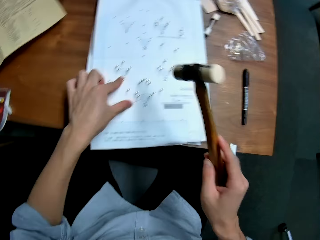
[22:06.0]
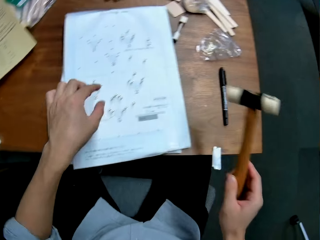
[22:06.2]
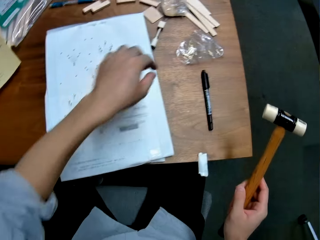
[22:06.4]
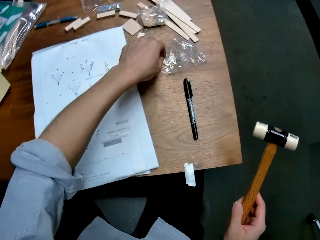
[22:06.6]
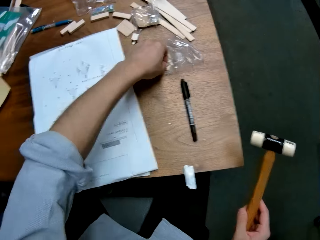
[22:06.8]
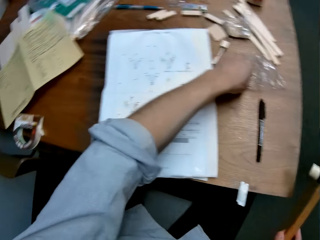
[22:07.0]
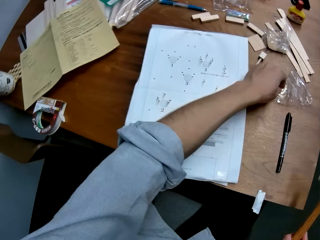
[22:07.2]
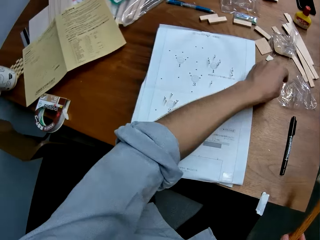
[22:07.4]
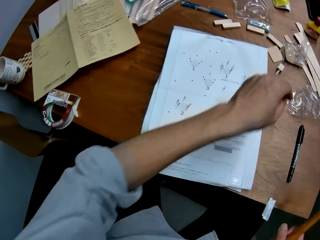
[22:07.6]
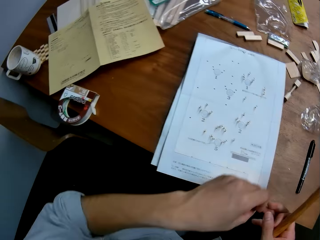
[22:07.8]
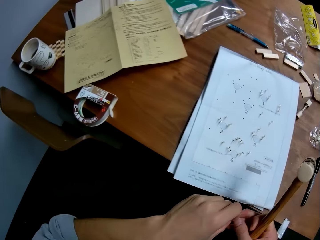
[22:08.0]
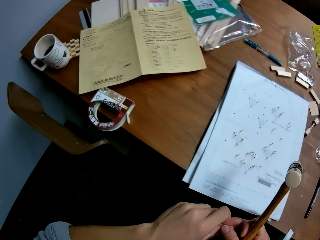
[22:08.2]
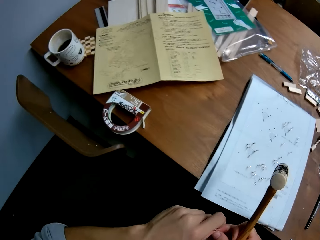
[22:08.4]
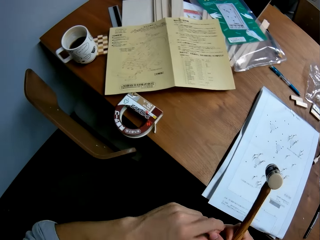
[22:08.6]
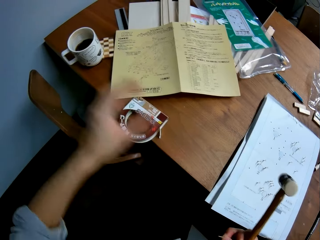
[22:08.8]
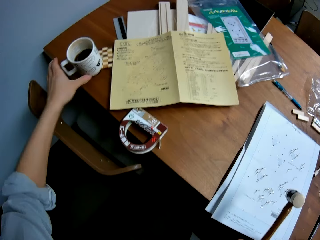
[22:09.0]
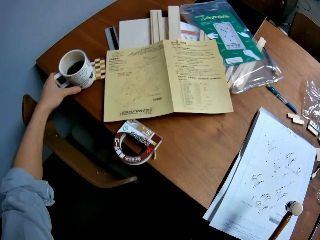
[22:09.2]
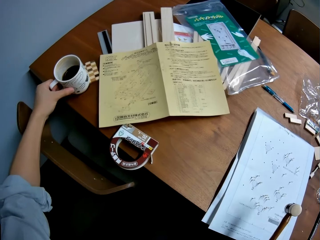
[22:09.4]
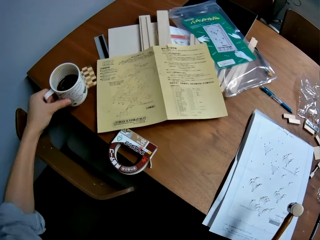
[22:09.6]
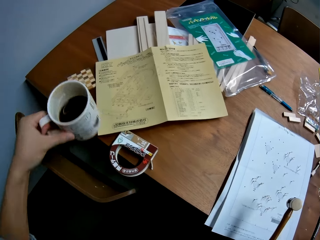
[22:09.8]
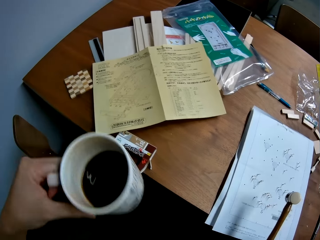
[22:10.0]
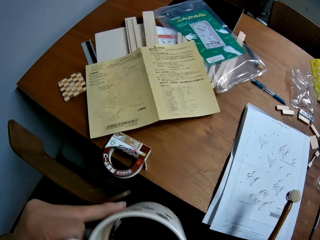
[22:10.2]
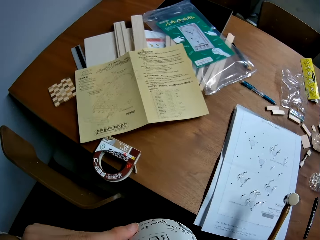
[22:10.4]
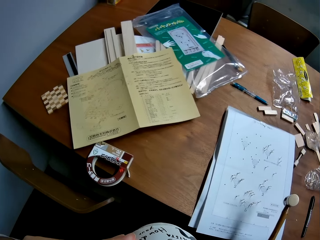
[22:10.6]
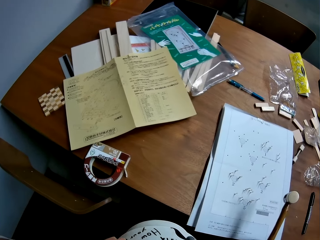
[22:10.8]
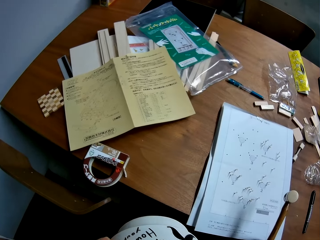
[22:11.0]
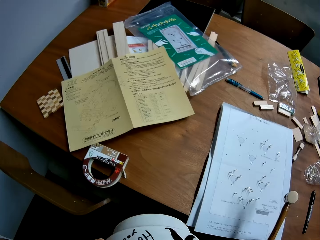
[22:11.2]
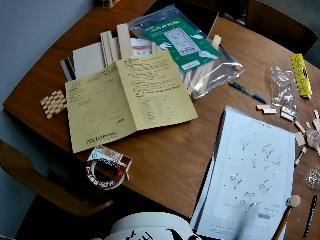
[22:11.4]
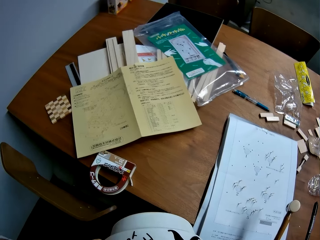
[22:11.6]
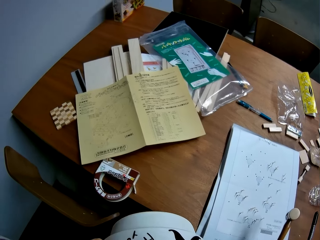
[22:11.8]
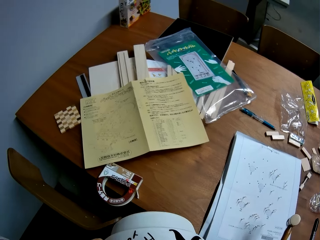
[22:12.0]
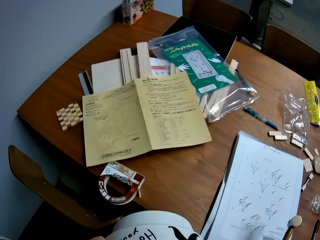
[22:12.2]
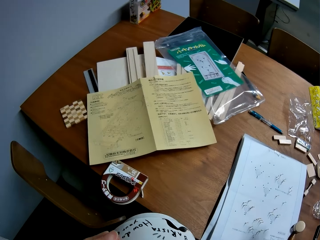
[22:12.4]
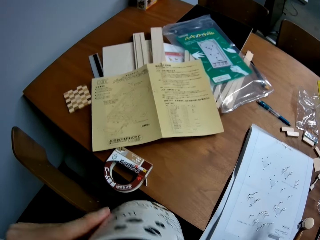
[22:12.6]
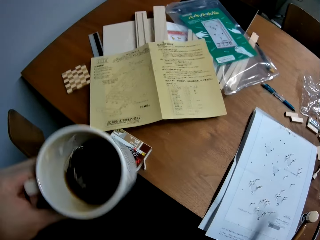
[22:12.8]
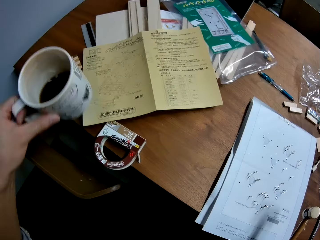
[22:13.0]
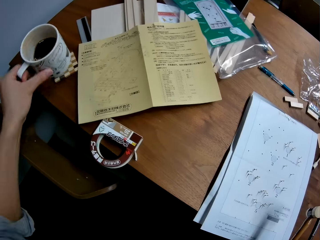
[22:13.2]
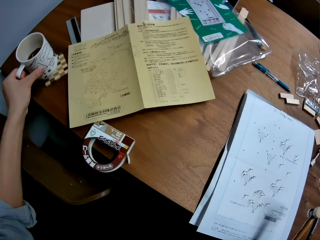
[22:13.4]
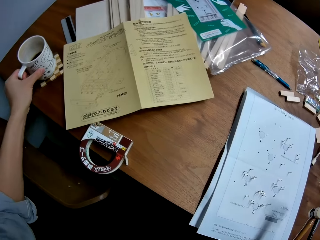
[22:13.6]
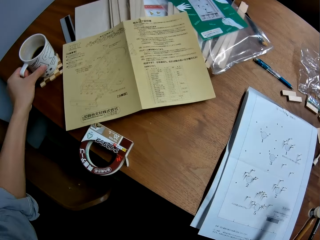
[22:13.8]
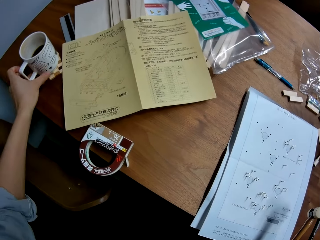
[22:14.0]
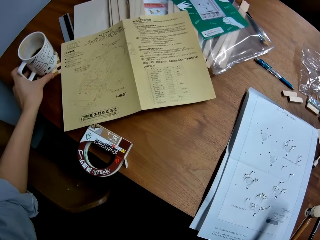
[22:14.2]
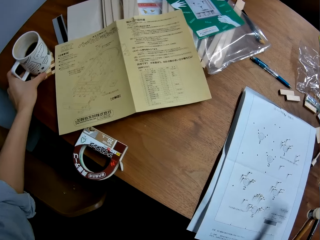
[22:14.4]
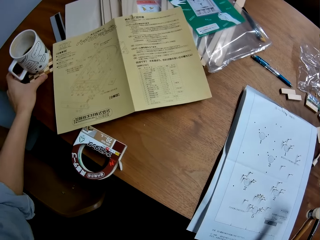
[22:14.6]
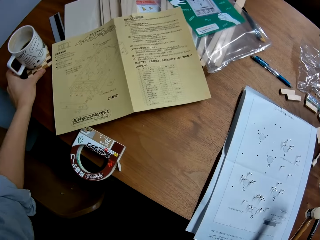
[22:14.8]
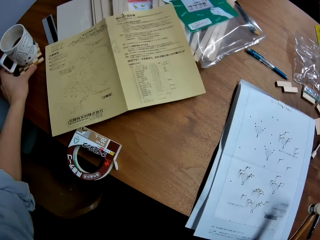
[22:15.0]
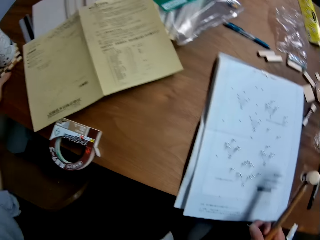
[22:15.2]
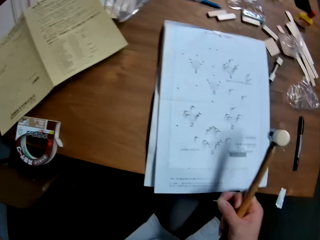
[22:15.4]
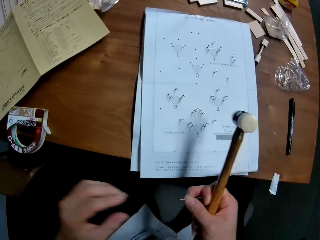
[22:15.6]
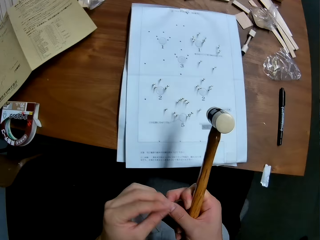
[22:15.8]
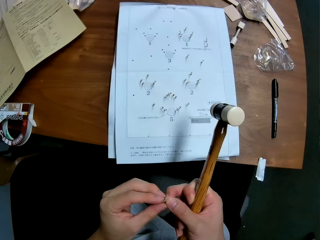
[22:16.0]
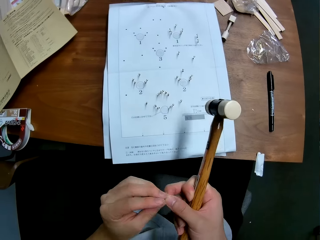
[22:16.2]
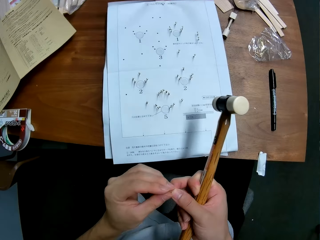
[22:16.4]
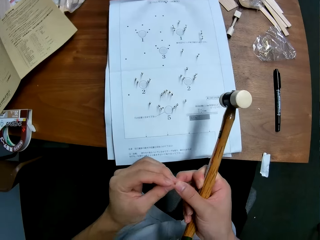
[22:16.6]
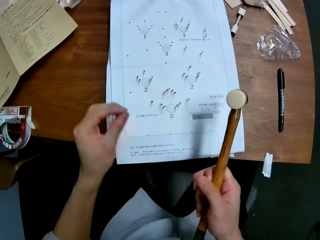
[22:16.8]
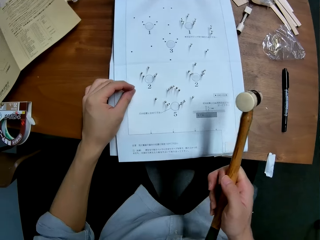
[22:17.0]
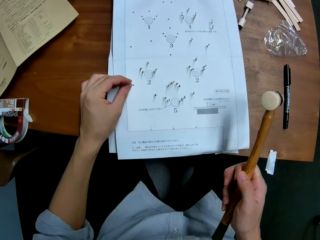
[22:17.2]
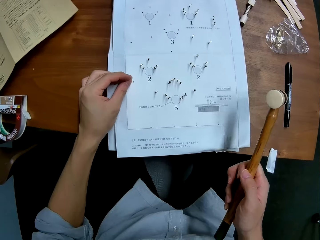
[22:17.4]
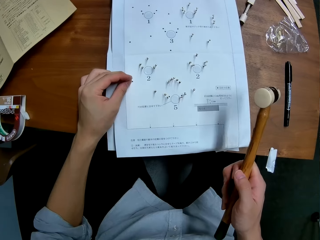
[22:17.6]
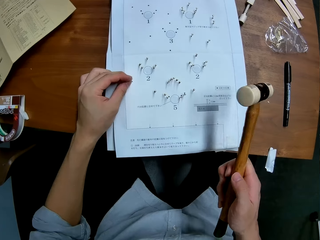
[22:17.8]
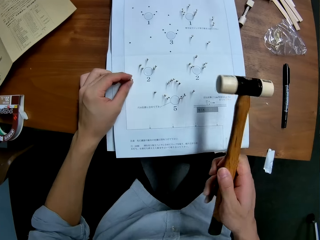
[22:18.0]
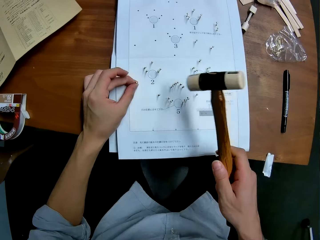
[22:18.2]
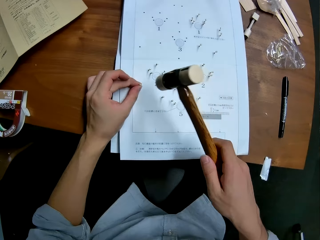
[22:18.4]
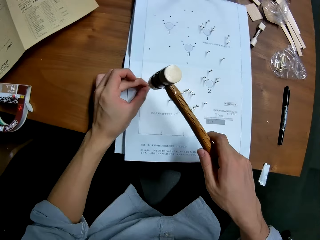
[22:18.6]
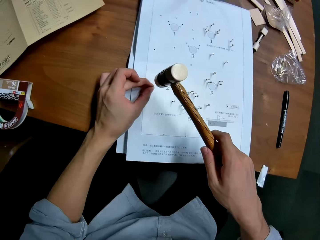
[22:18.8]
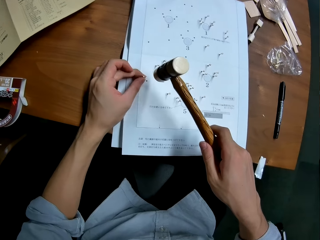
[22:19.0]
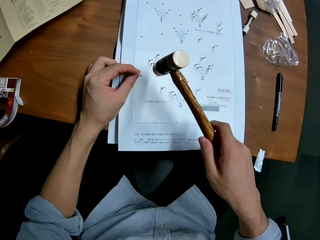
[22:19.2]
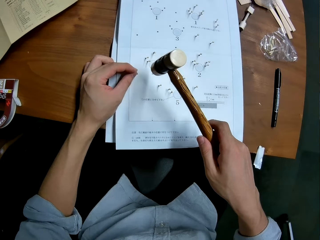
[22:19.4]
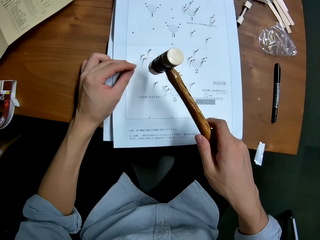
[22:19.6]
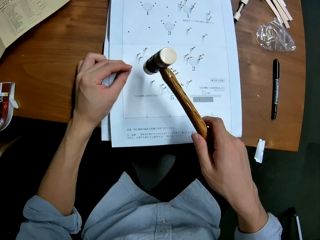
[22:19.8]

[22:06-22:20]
The camera wearer picks up a panel pin from the package on the table with his left hand. He holds the pin with both hands. He picks up a cup of coffee from a drink coaster on the table with his left hand, drinks coffee from the cup, and drops the cup of coffee on the drink coaster with his left hand. He moves the drink coaster with his left hand. He holds the pin with both hands. He inserts the pin into a hole in the leaflet with his left hand.

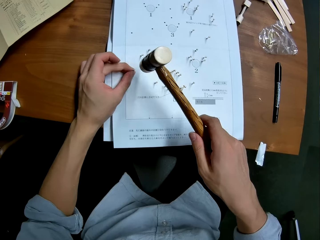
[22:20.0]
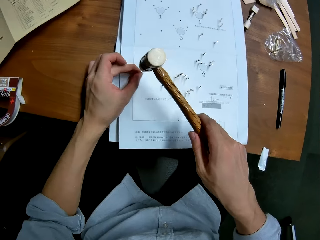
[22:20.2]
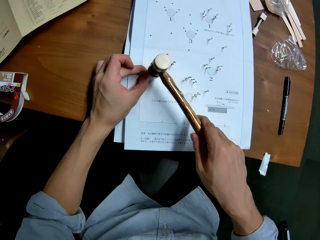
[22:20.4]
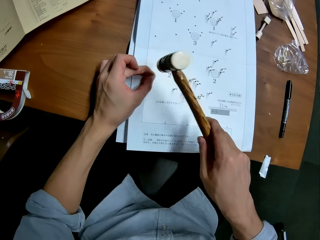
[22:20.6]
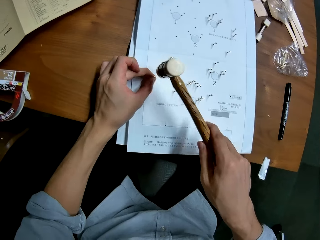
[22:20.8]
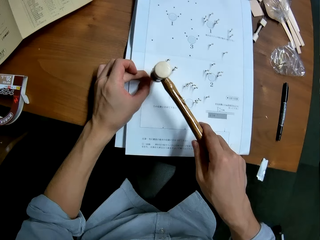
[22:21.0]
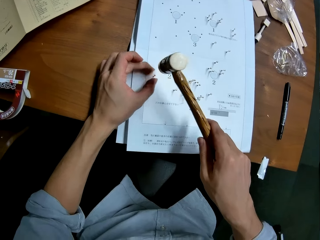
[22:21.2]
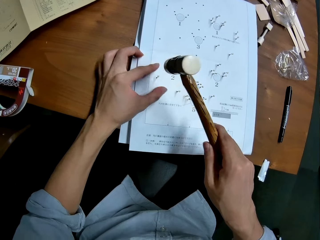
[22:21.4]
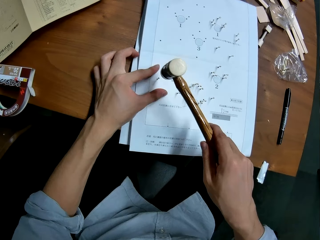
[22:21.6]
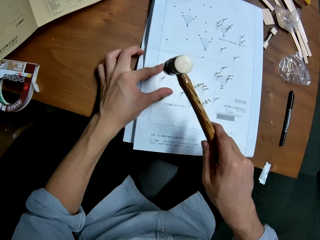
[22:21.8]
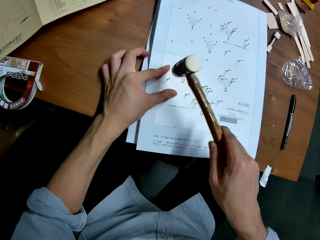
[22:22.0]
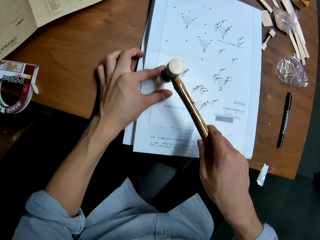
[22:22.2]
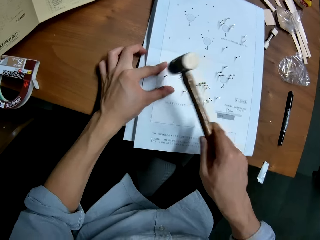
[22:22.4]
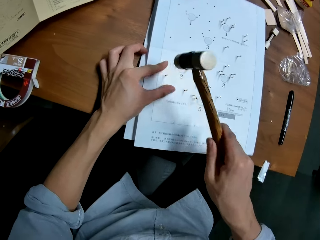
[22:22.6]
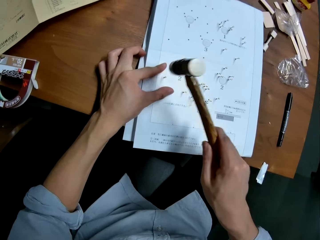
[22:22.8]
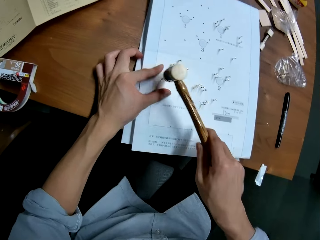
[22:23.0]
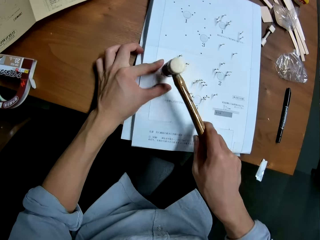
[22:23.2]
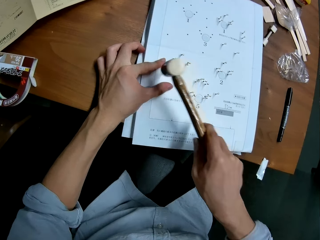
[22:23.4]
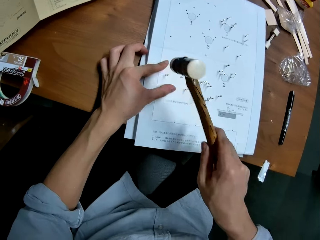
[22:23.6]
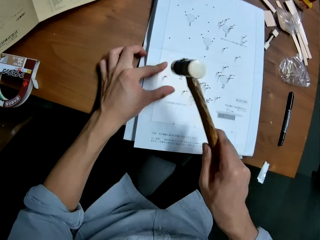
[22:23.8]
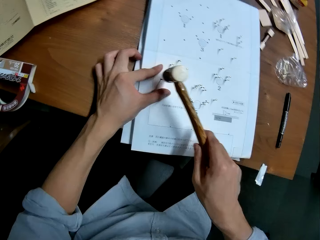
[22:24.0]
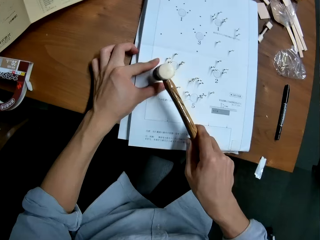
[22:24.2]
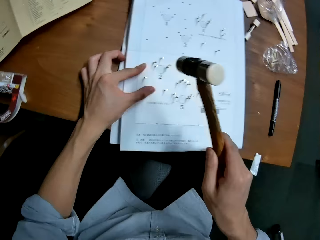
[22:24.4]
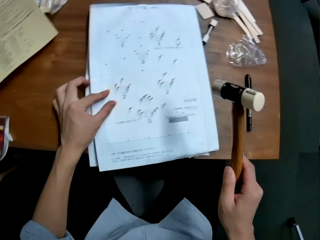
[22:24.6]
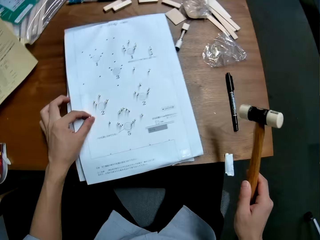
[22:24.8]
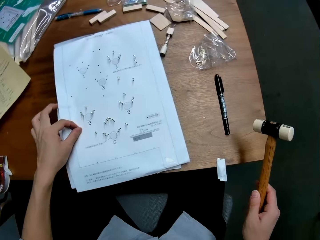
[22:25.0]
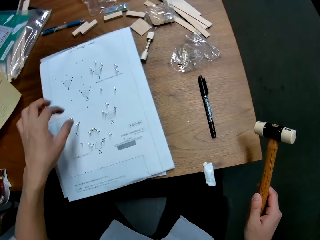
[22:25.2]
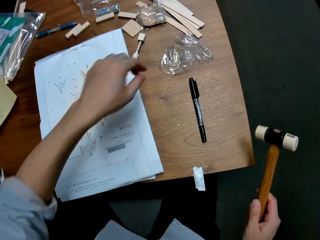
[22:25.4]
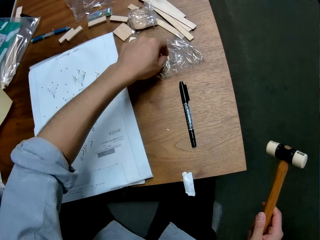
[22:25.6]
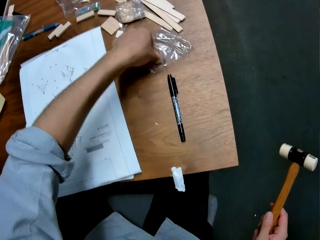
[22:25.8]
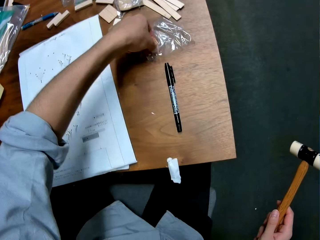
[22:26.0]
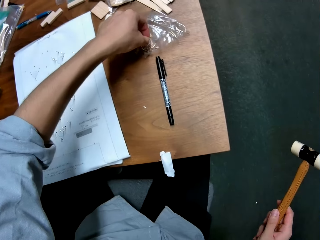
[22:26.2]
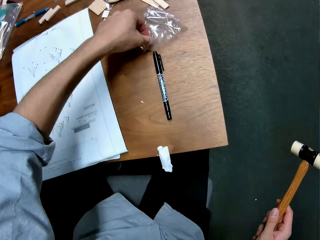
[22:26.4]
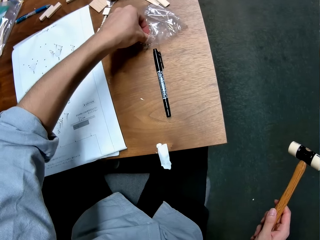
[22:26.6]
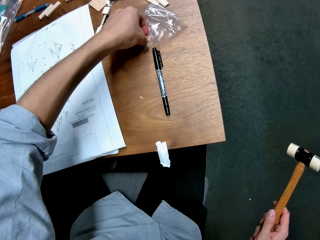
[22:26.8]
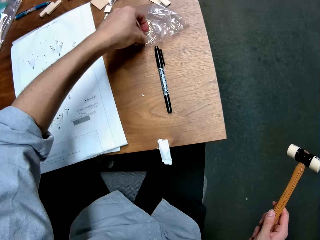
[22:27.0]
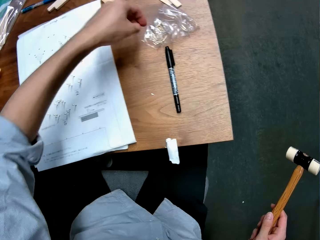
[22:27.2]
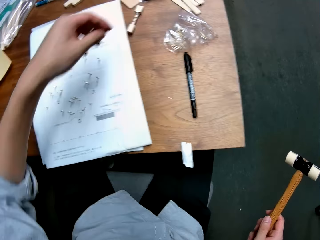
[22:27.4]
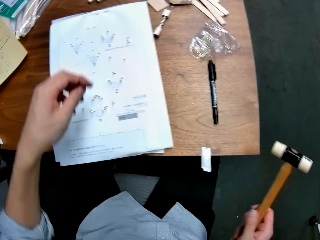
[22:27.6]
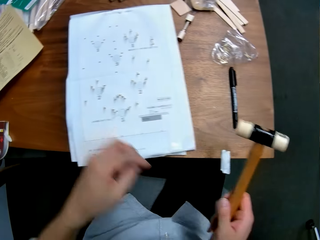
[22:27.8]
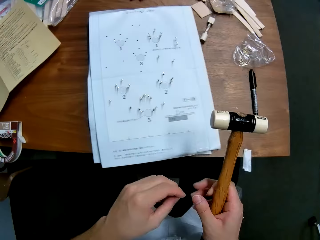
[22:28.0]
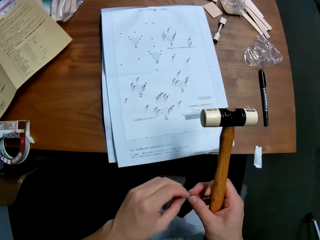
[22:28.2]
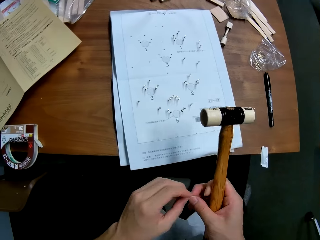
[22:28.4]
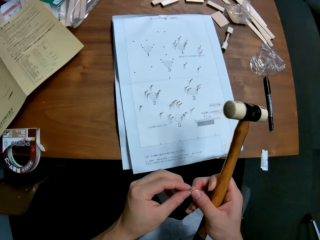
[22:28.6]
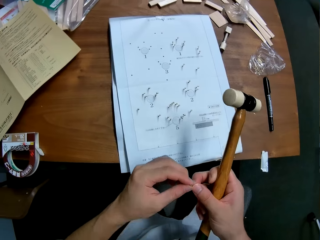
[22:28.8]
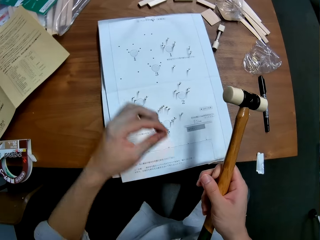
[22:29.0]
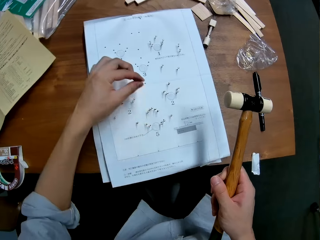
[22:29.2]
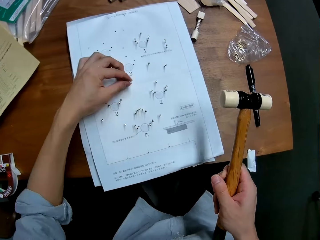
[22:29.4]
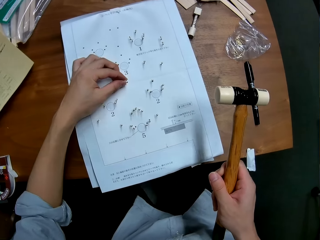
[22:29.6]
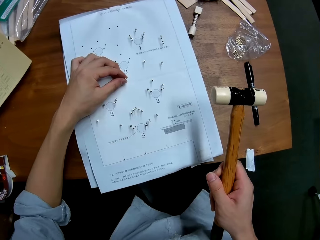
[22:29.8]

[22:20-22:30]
The camera wearer hits the pin into the hole in the leaflet with the hammer. He holds the leaflet with his left hand. He picks up a pin from the package on the table with his left hand. He holds the pin with both hands. He inserts the pin into a hole in the leaflet with his left hand.
